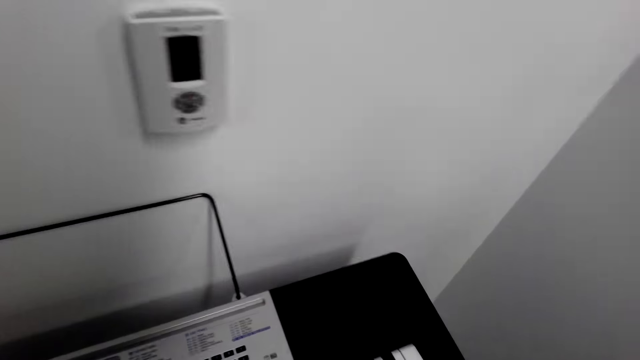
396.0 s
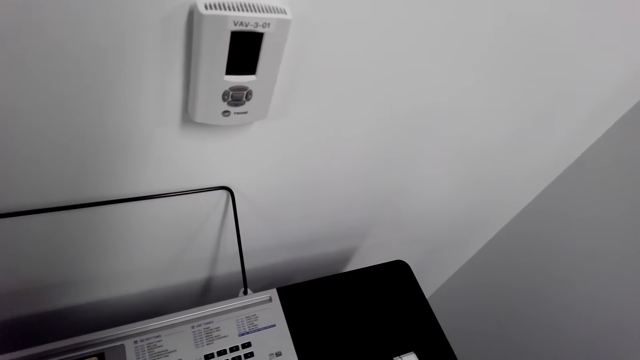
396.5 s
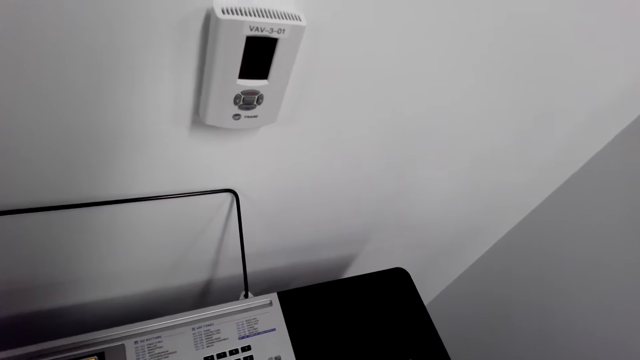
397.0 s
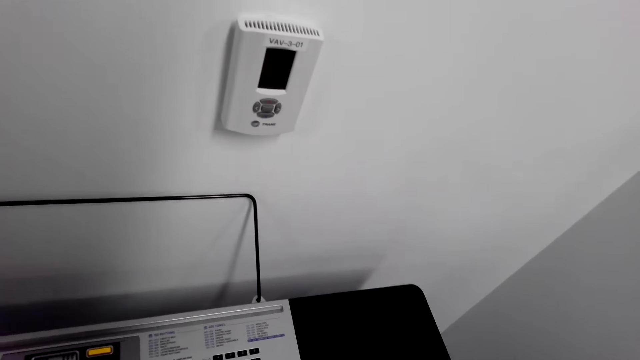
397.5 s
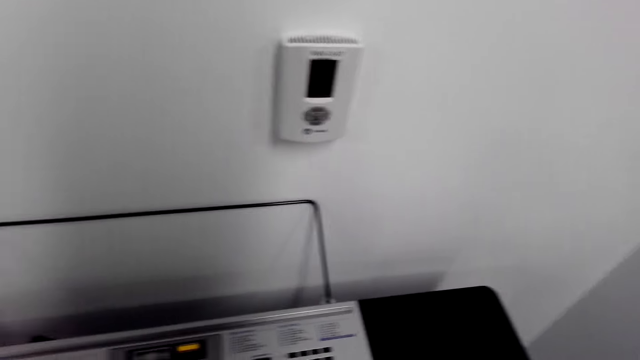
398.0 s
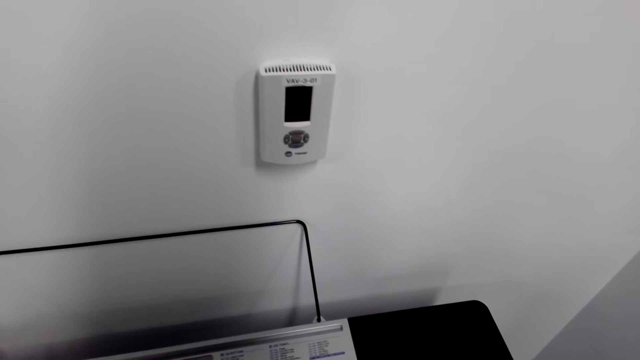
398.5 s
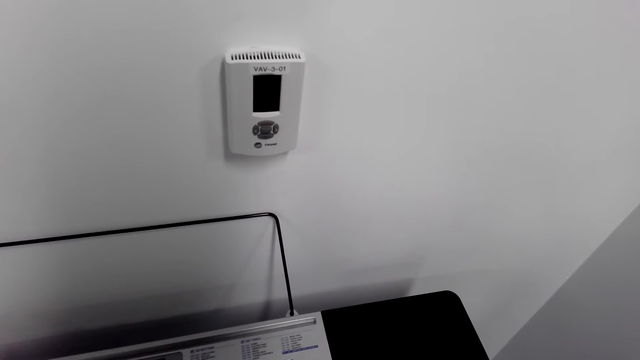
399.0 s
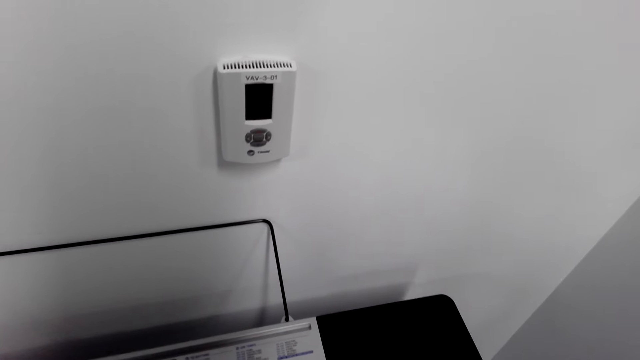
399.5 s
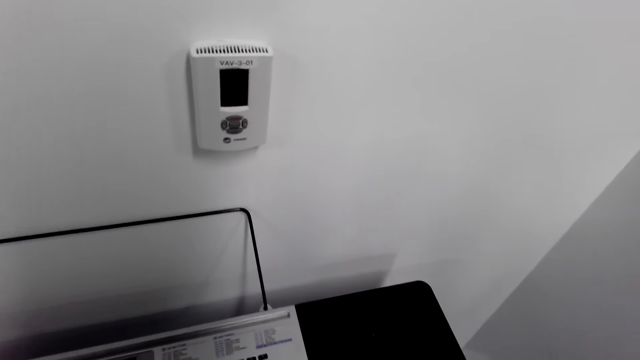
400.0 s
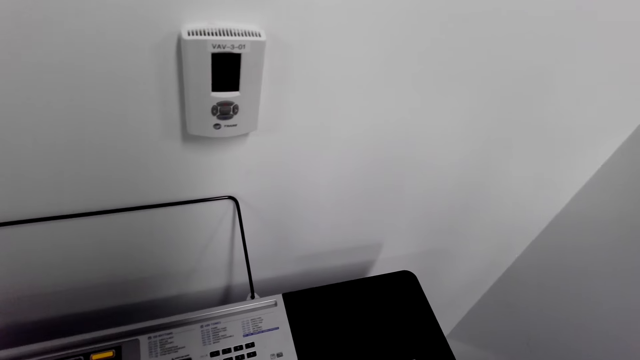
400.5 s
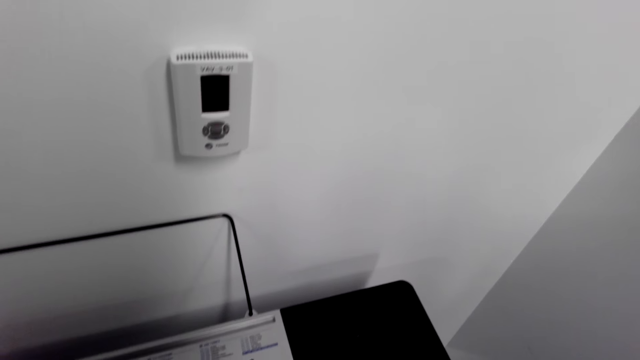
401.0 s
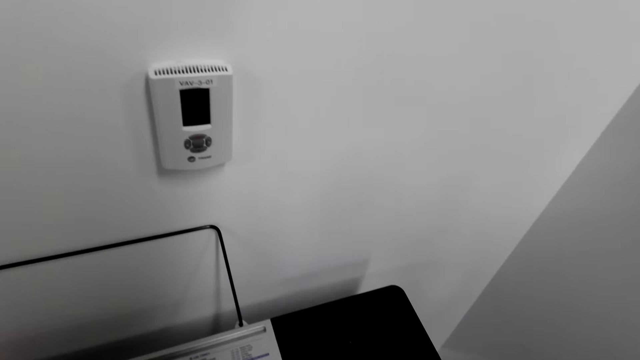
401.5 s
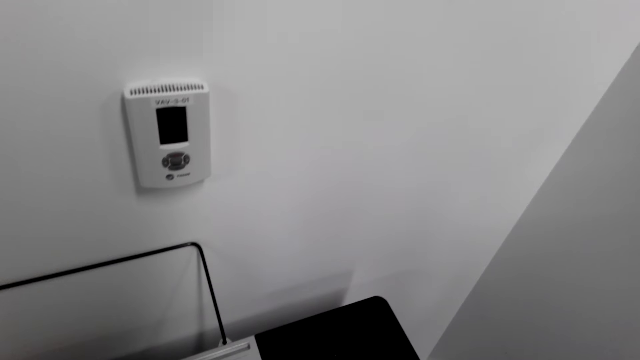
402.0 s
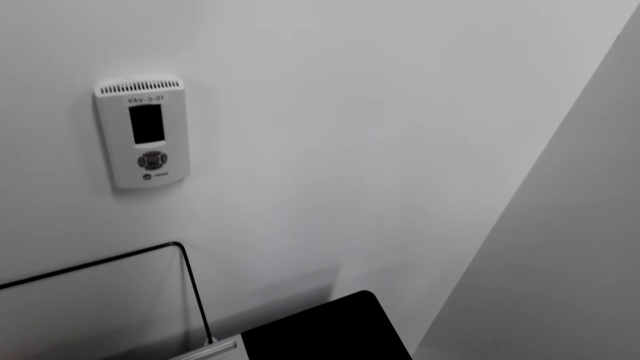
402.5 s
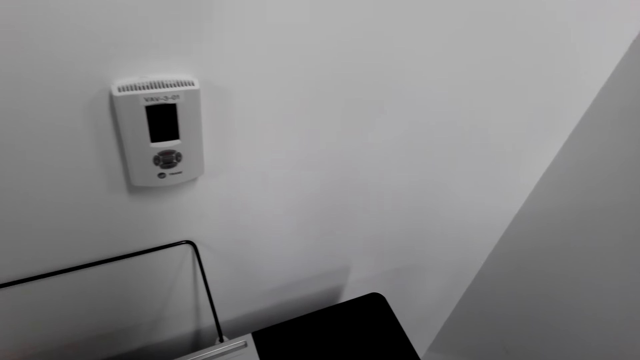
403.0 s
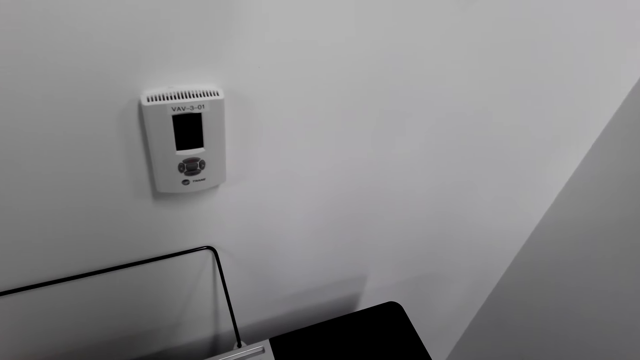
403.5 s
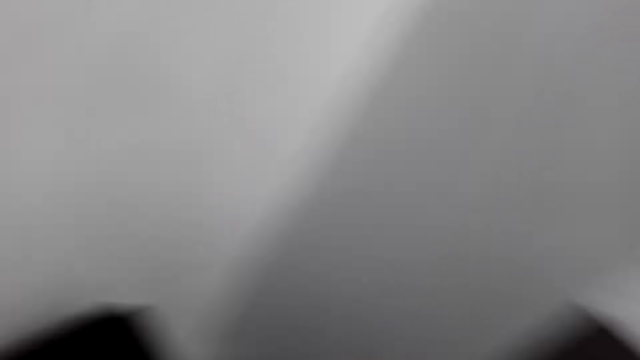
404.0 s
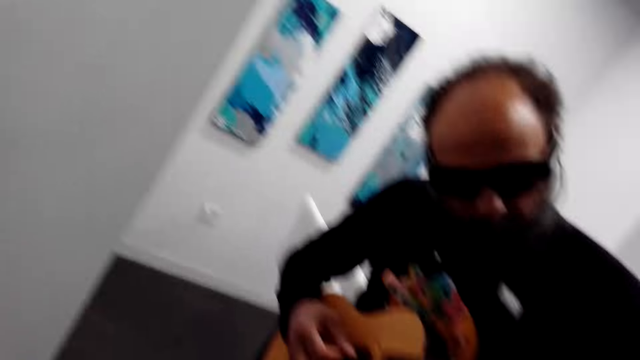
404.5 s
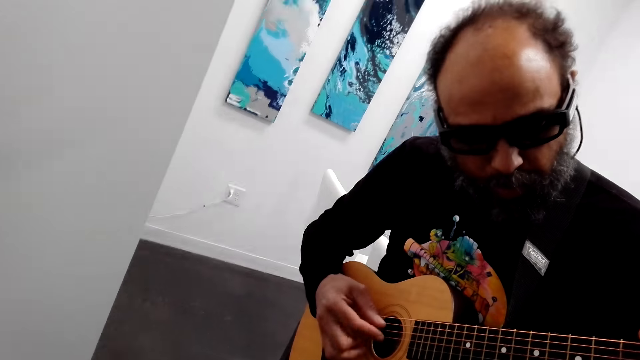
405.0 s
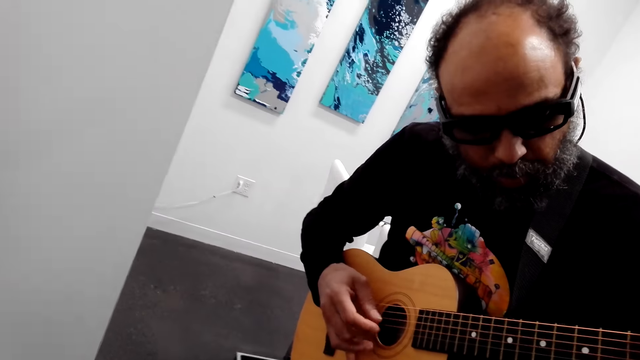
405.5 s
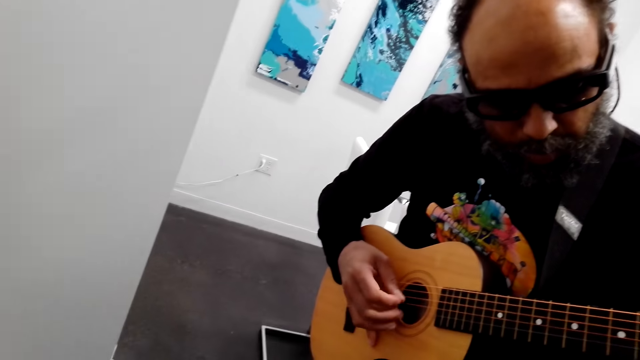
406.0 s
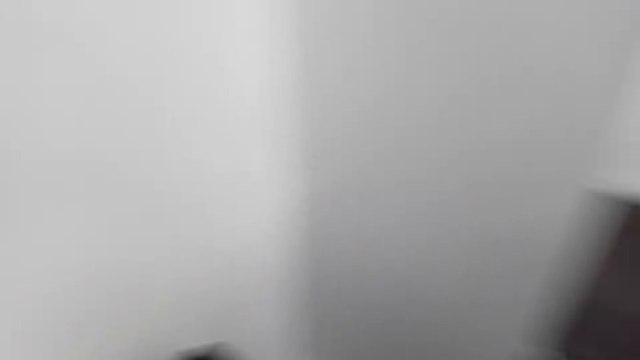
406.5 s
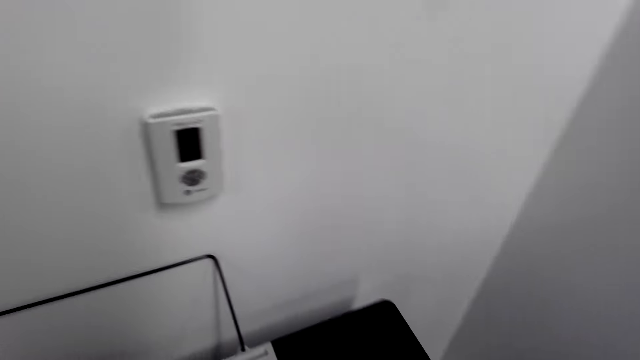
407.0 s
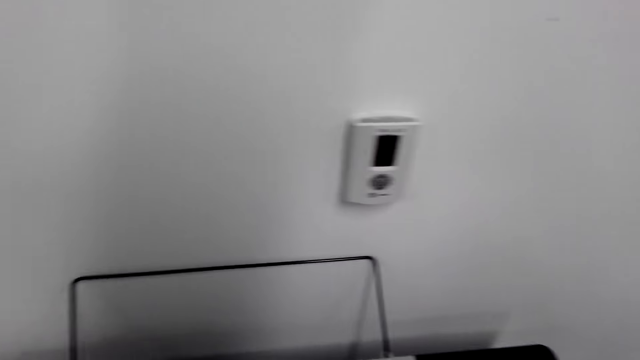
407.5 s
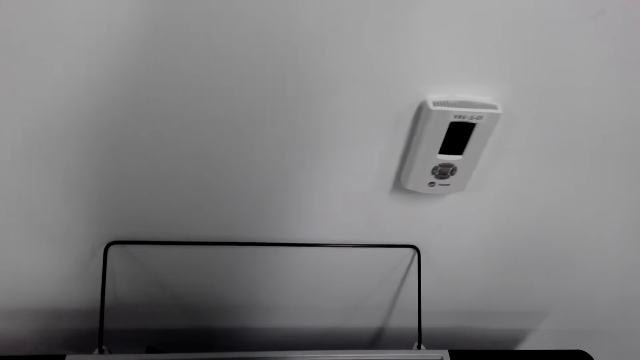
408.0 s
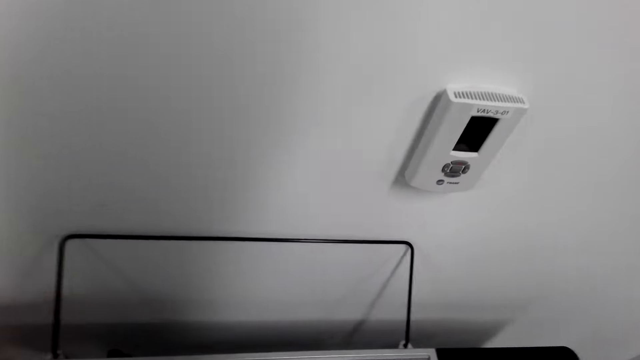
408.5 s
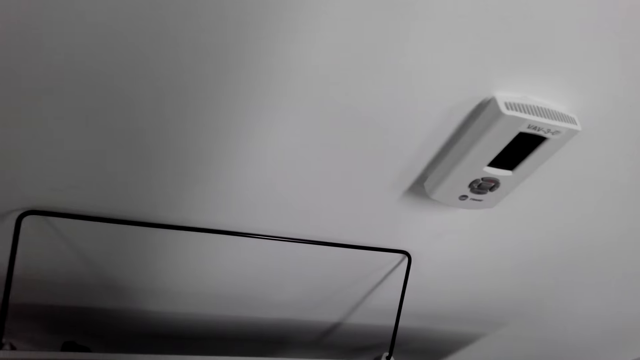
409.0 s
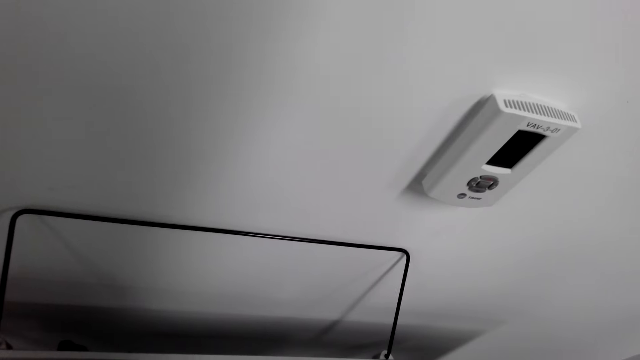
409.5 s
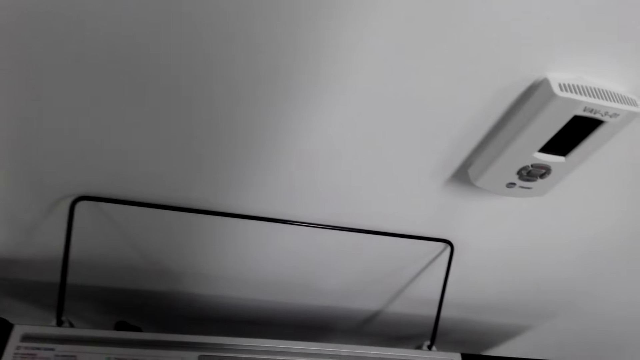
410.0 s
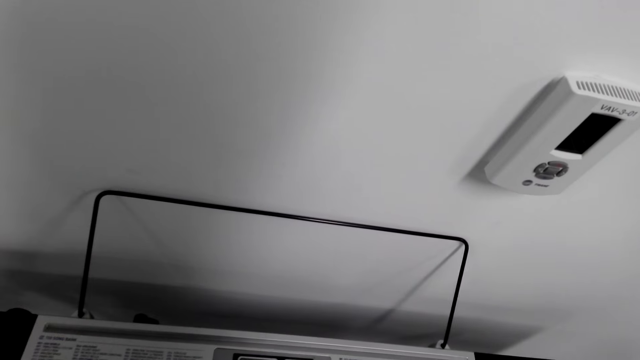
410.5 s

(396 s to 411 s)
The camera wearer plays a piano. They look around. A man plays a guitar. The camera wearer plays the piano.

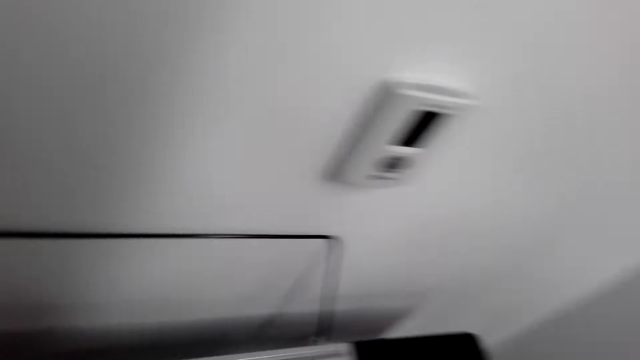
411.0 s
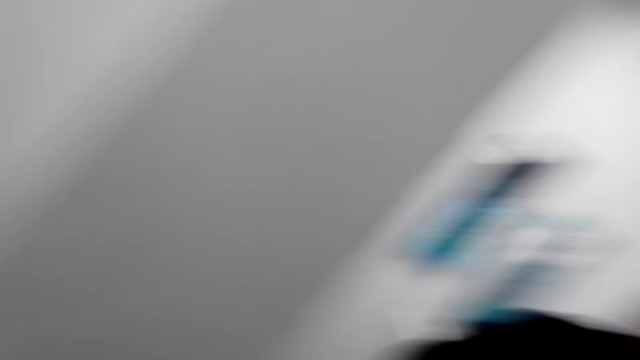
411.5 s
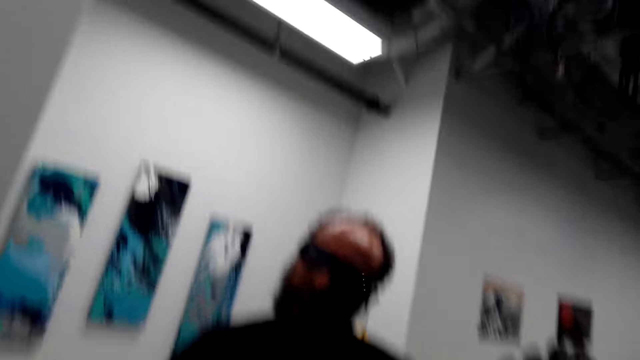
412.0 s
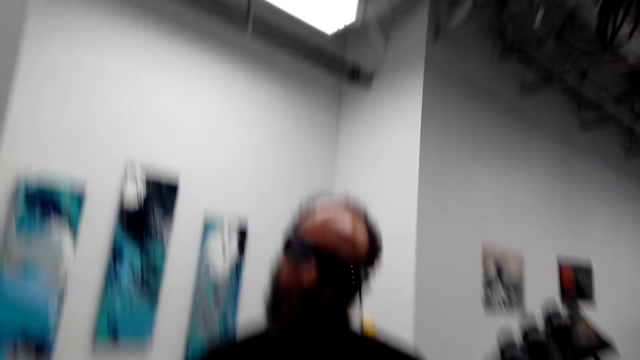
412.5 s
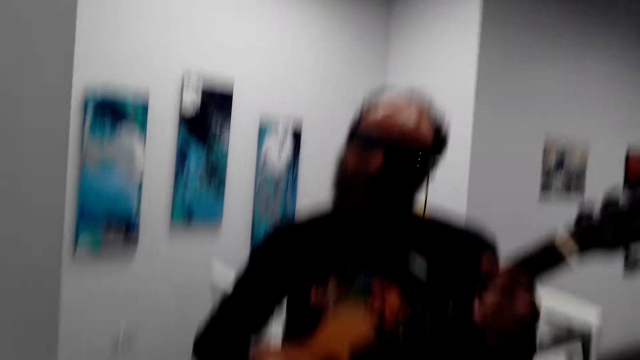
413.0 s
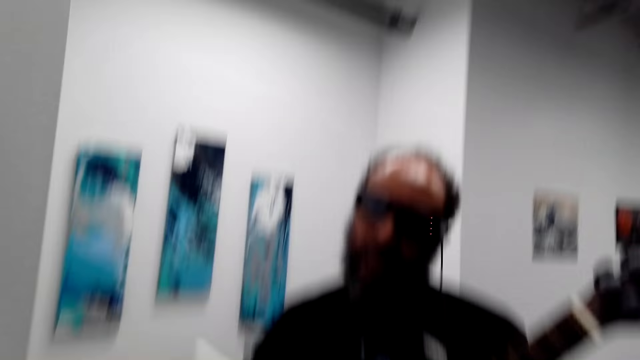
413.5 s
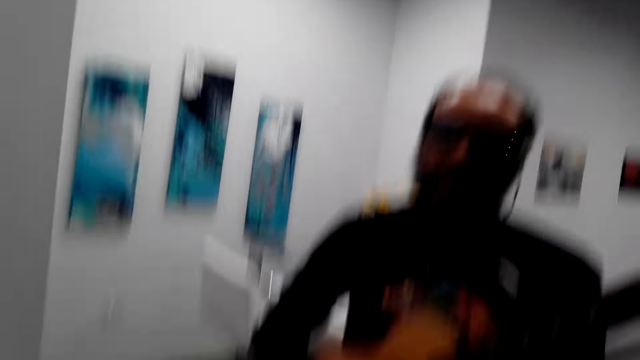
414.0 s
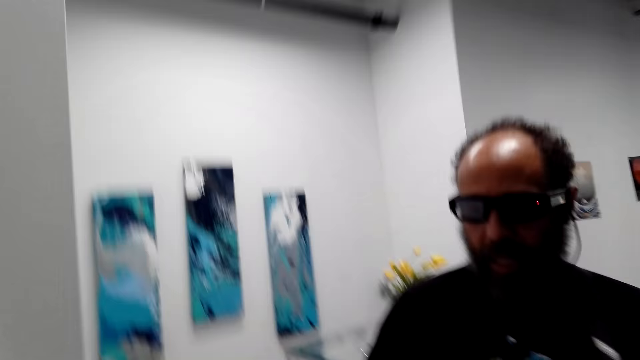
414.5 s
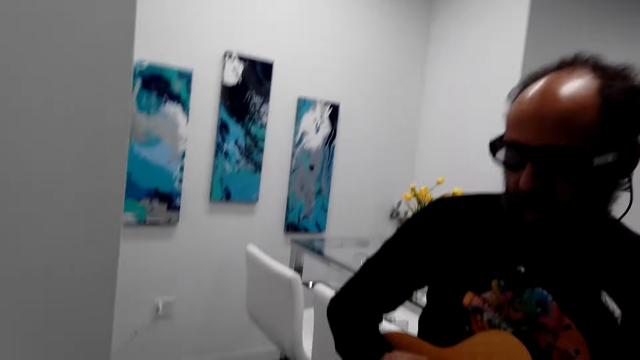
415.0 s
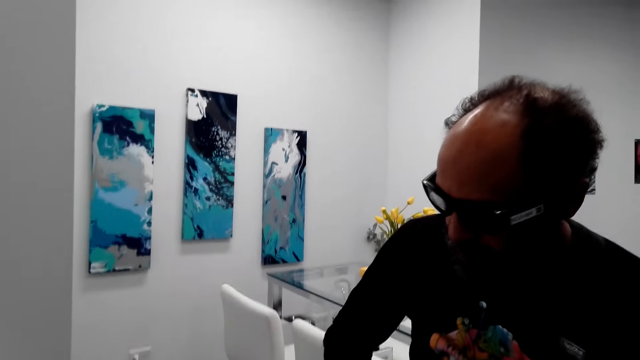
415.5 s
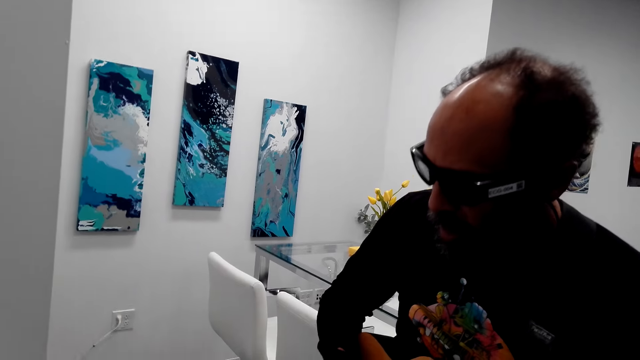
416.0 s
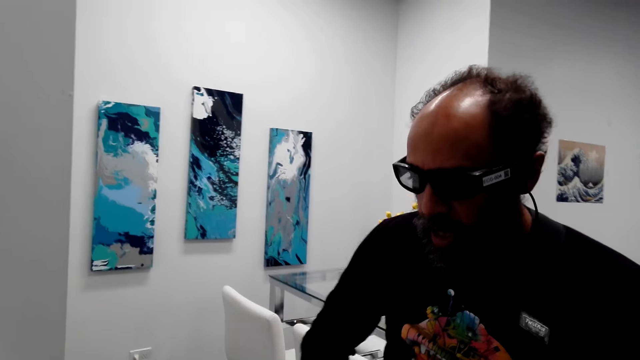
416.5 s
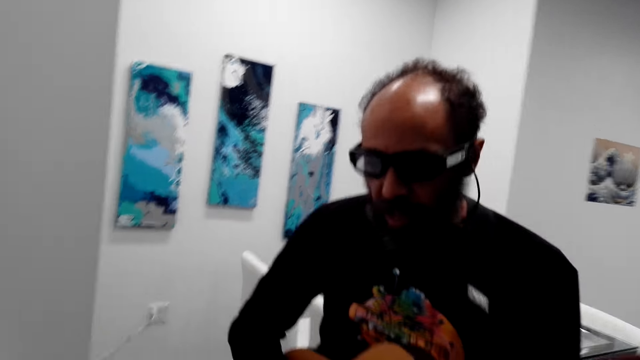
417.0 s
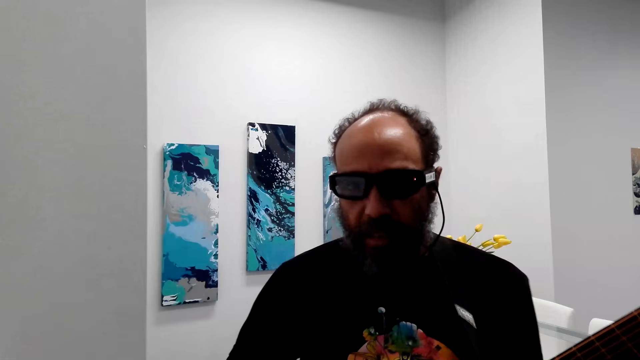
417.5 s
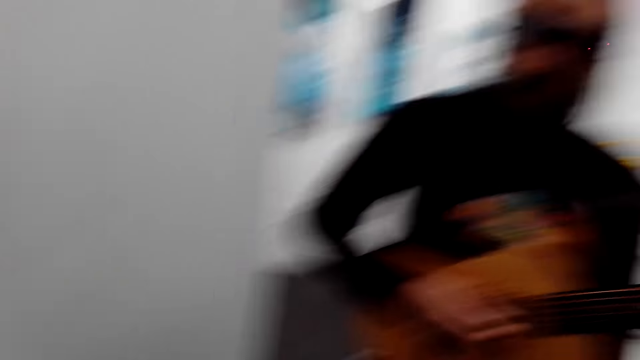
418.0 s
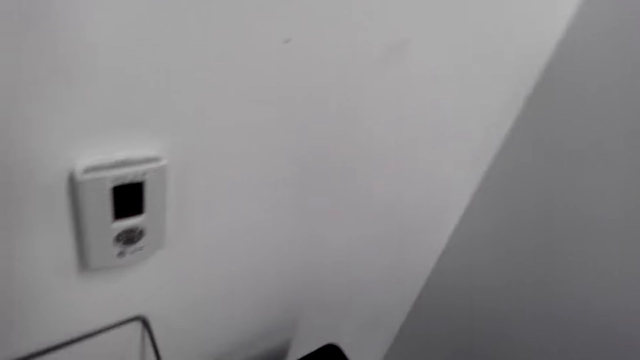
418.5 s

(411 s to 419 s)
A man plays a guitar.
